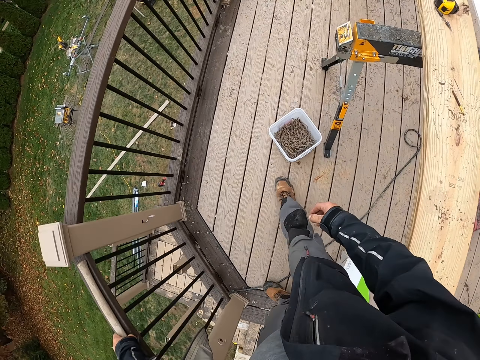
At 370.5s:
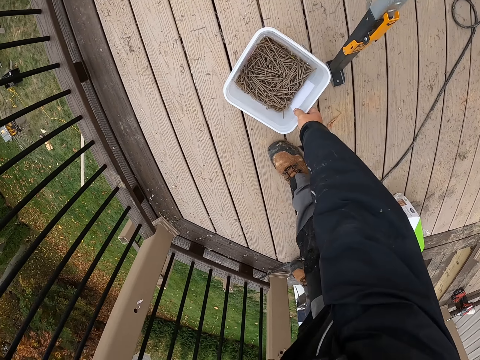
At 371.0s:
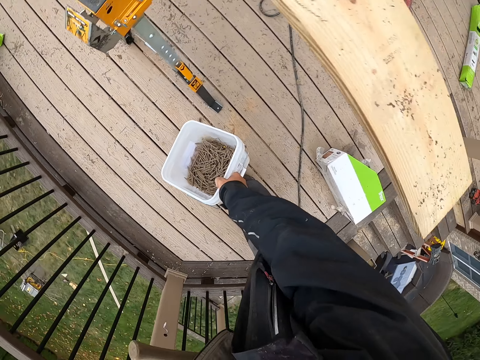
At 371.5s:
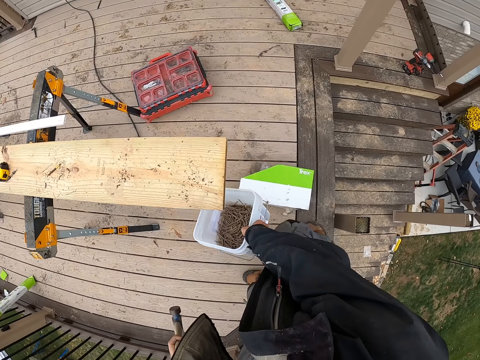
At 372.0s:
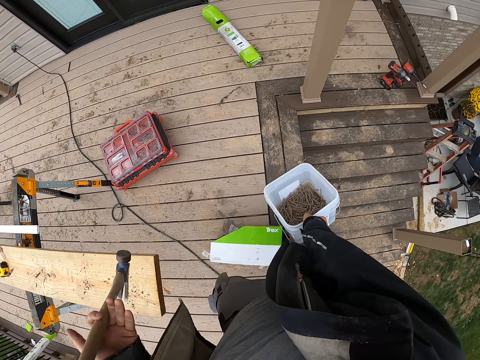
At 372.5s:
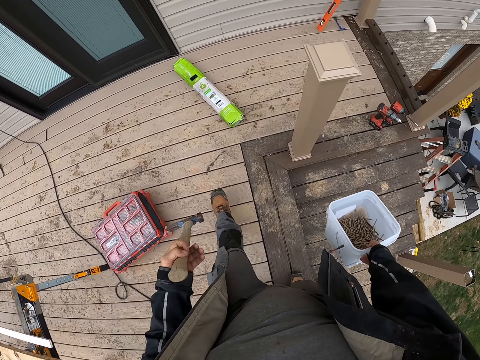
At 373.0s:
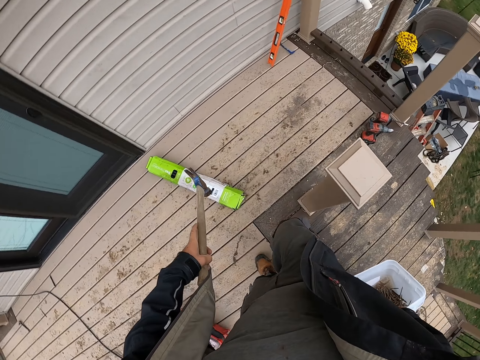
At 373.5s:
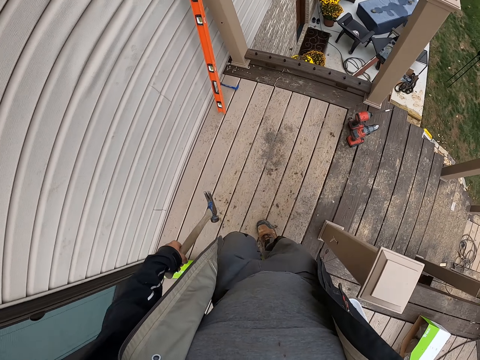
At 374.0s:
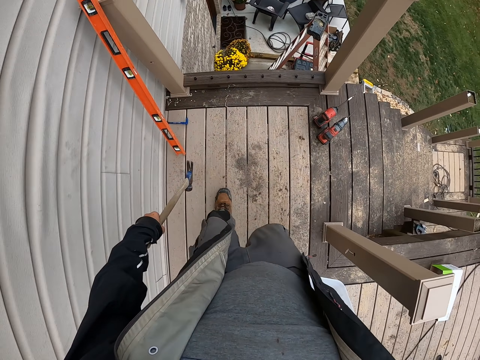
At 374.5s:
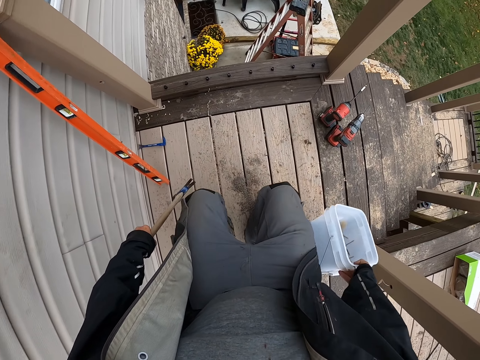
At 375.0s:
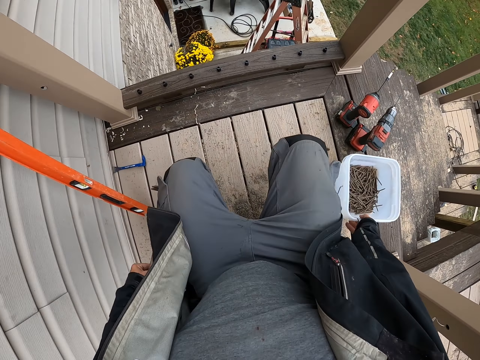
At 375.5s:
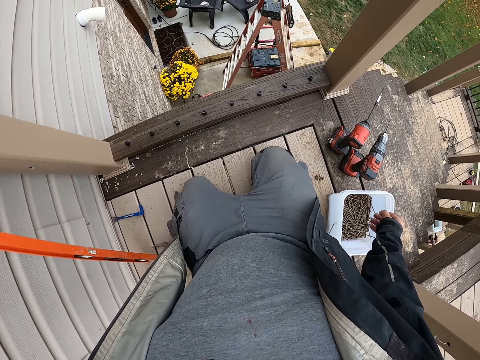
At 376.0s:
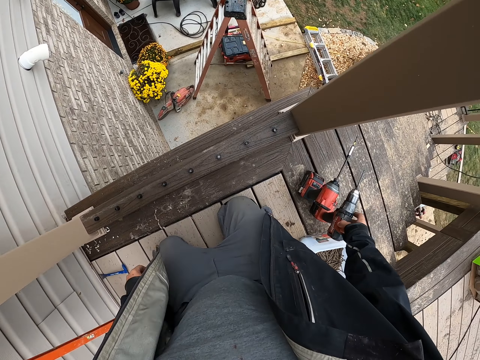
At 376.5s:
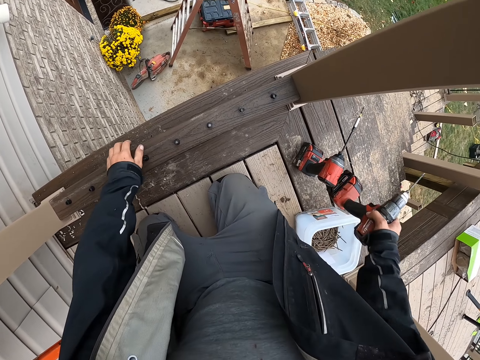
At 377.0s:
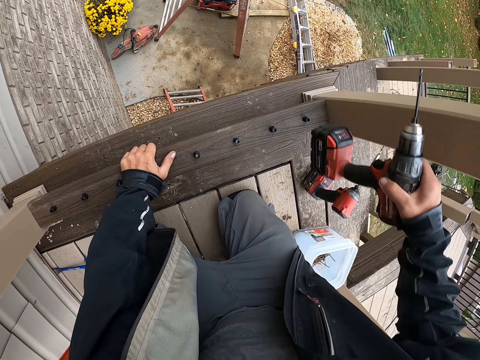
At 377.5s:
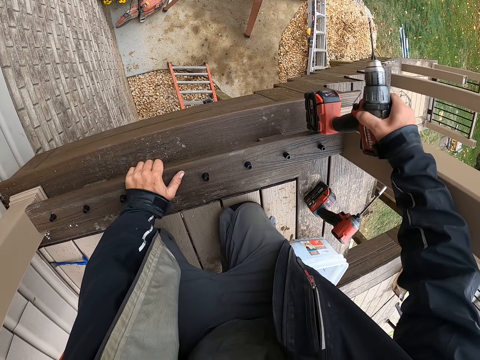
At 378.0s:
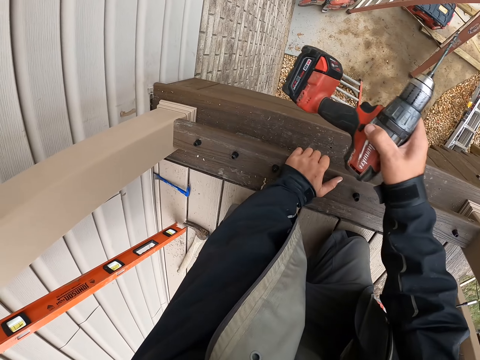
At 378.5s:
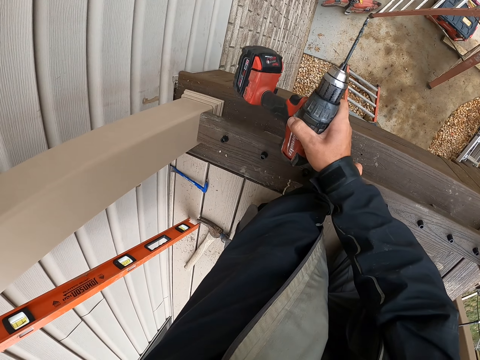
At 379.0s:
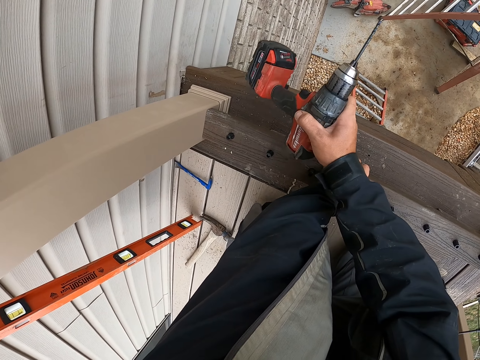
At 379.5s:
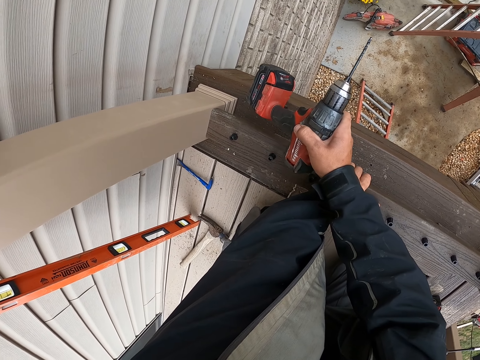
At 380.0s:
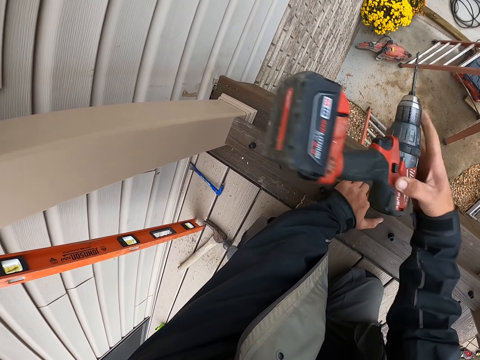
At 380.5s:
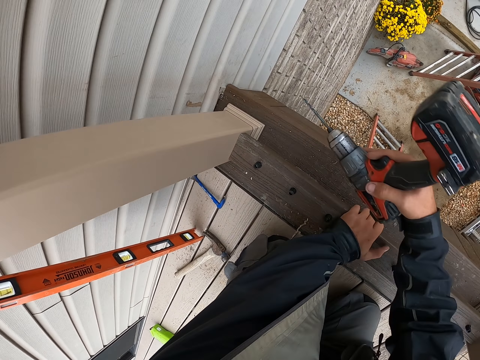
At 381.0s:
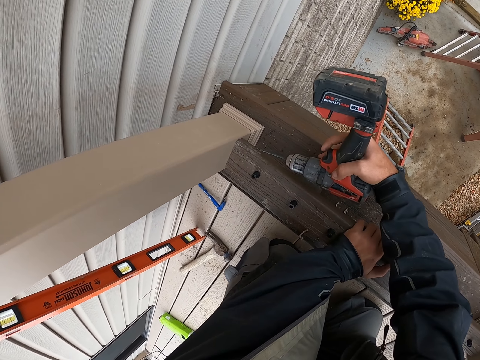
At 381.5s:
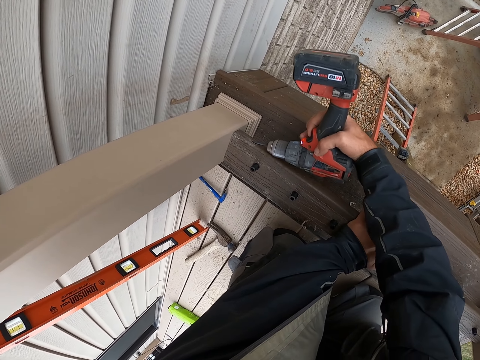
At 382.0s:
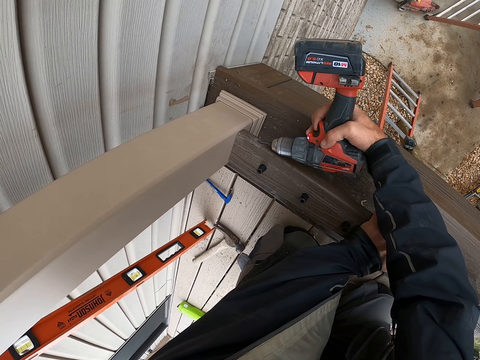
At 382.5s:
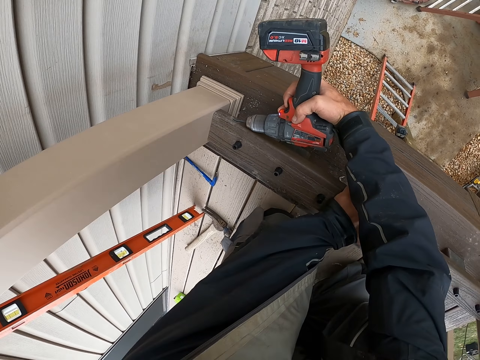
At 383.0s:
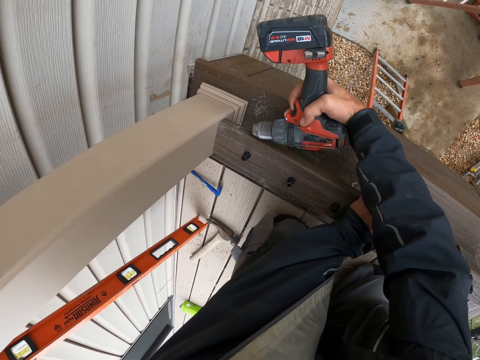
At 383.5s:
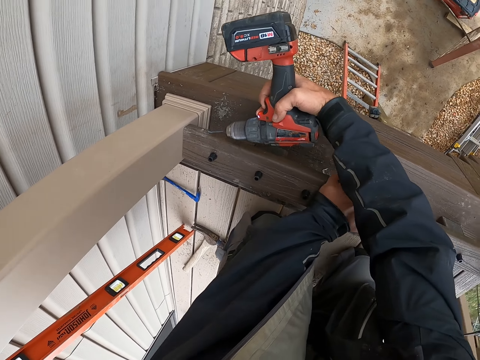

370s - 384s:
The camera wearer picks up a bucket or tin with iron nails. They hold the rail. They pick up the hammer and walk forward. They kneel down. They put the hammer down and put up the tin. They hold a hand on the rail and pick up the drill. They knock the rail with the drill. They turn the drill. They drill a hole on the black plank with the soldering gun.

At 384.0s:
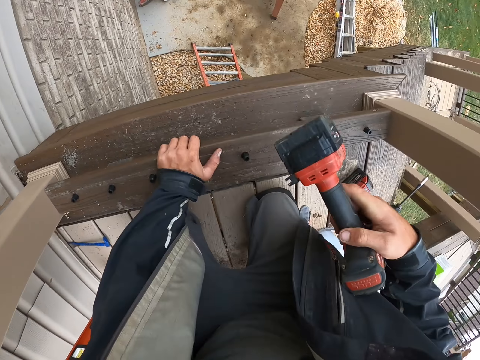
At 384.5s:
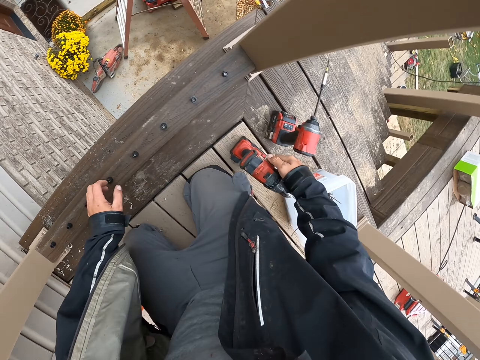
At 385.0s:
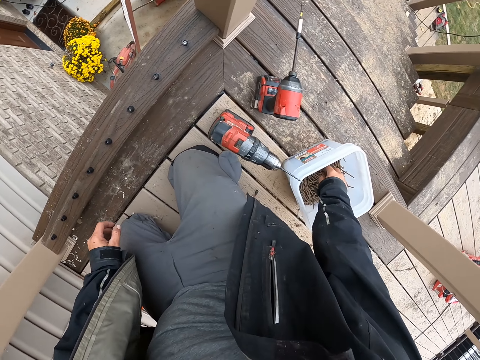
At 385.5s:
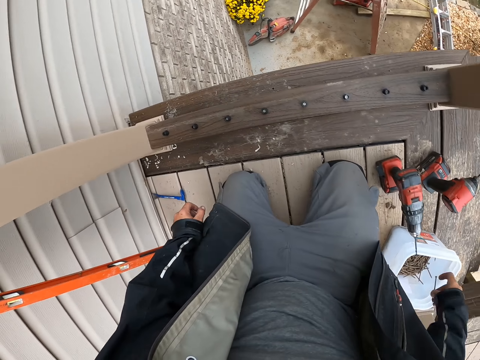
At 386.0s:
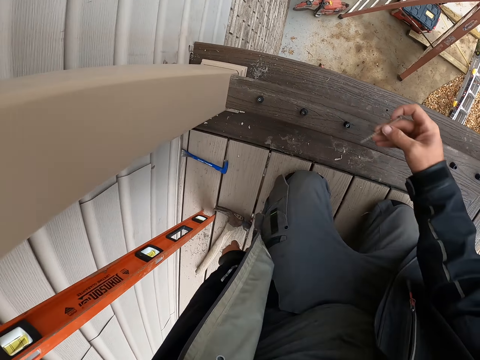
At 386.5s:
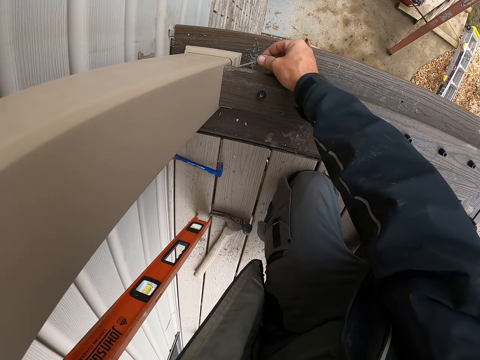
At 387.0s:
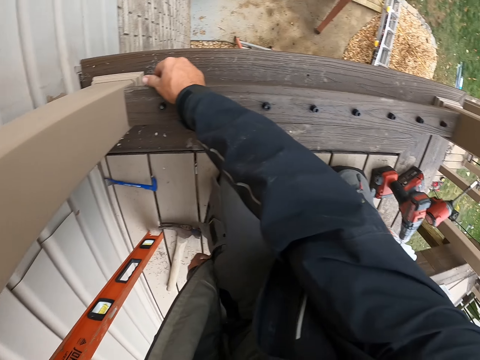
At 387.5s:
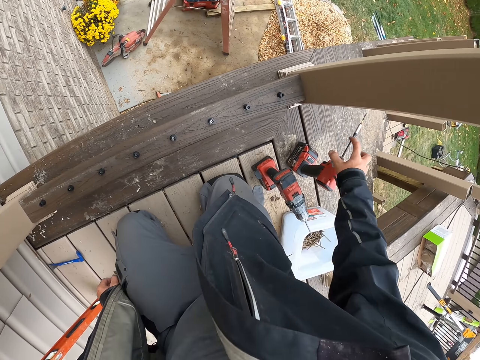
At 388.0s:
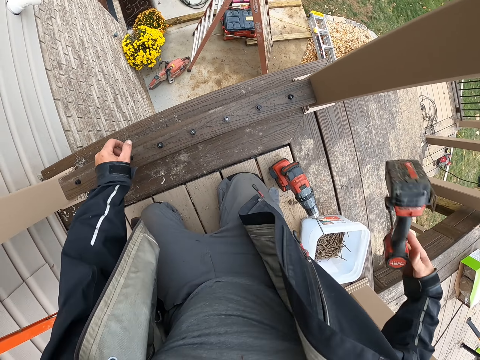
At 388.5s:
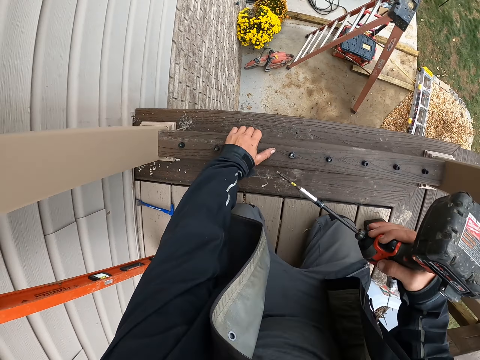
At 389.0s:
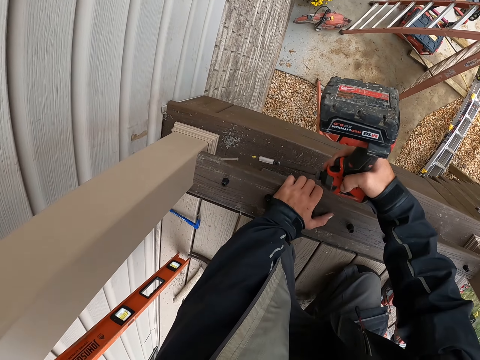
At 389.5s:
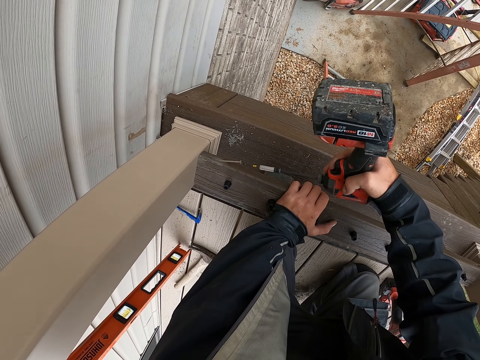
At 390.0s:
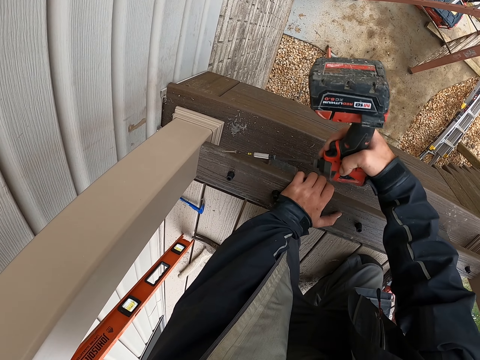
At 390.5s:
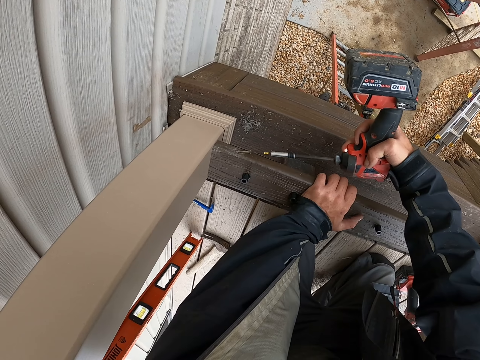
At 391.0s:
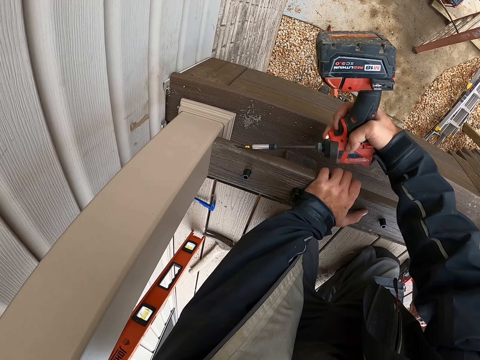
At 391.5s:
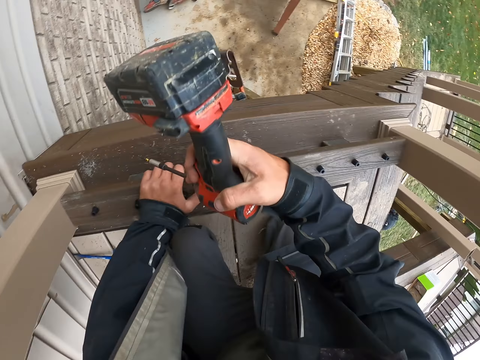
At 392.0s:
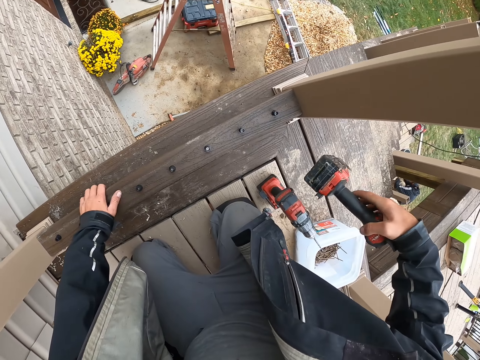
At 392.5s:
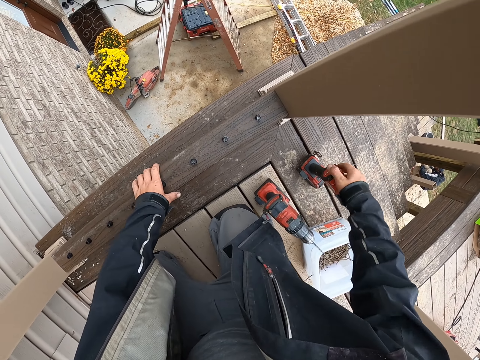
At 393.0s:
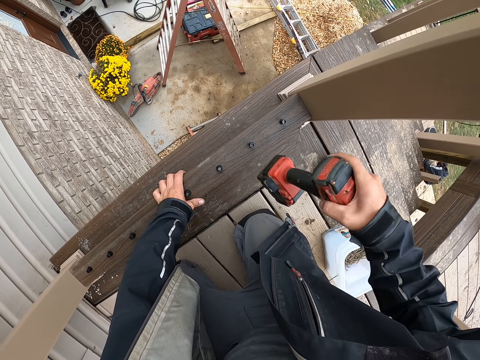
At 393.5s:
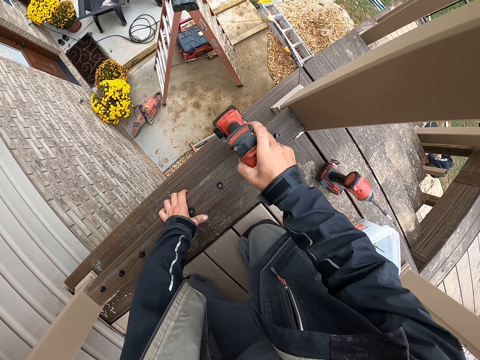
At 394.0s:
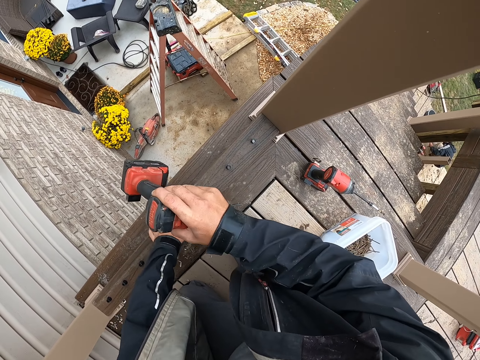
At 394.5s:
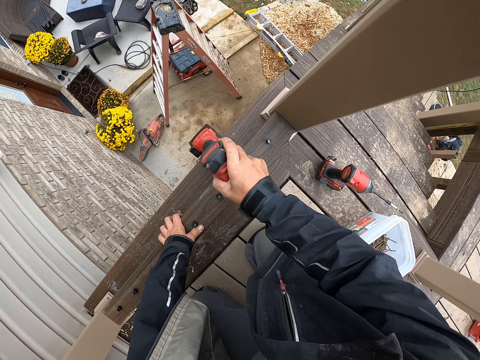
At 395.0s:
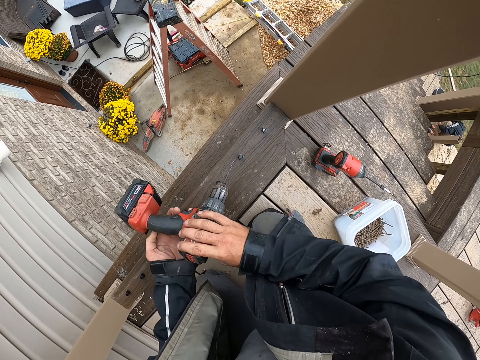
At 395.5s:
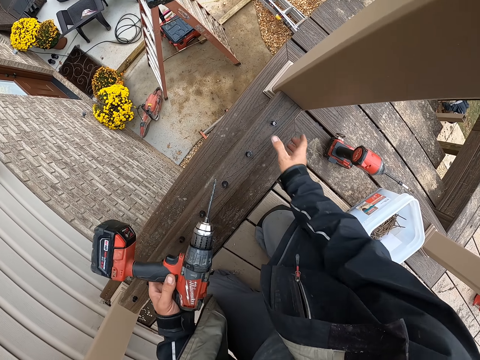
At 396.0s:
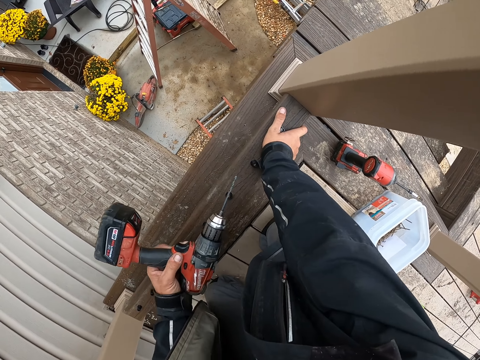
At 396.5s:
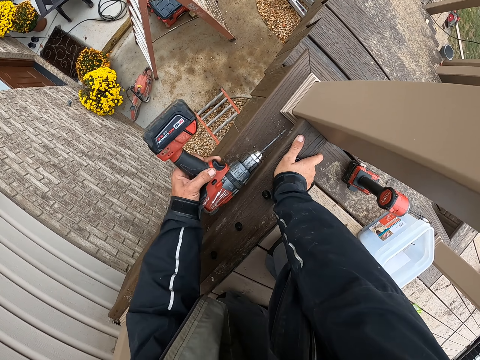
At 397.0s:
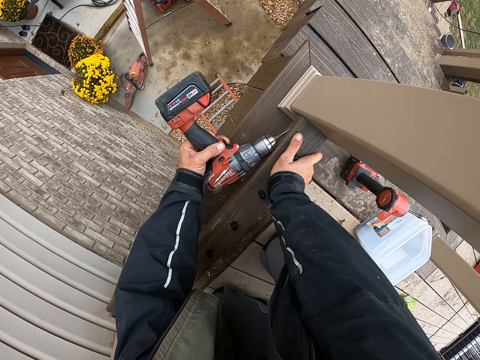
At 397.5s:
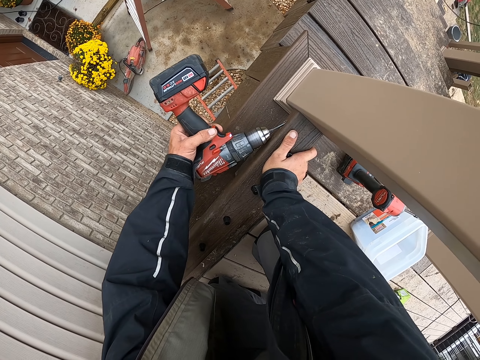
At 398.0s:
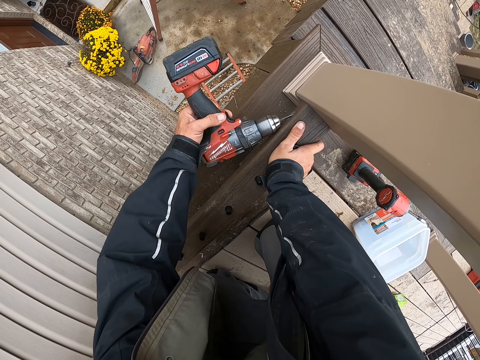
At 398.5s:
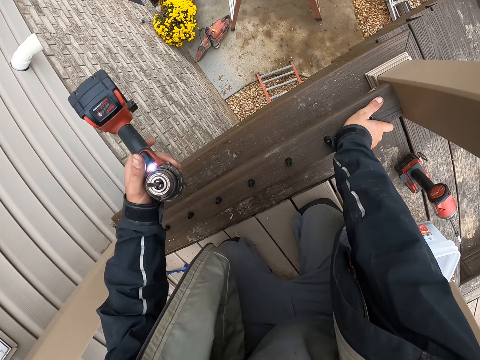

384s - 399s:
The camera wearer lifts up the drill. They put the drill down and lift a hand up. They pick up an iron nail from the bucket. They turn around. They rub the iron nail on the black plank. They put the nail on the rail. They lift the drill and turn the drill aside. They fix the iron nail on the black plank with a soldering gun. They hold the rail. They put the drill down and lift the drill. They knock the rail with the drill and lift the drill. They fix the iron nail on the black plank with the soldering gun. They turn the drill.
